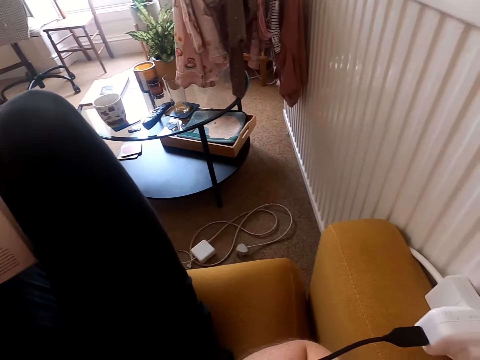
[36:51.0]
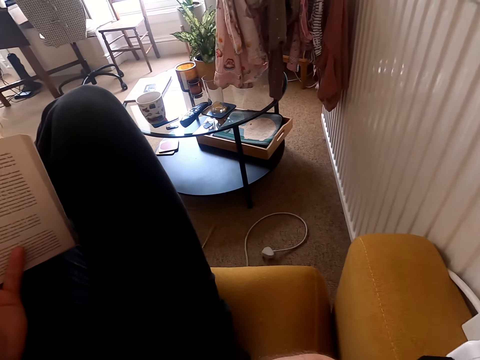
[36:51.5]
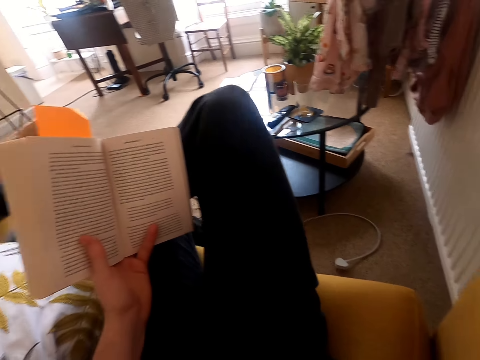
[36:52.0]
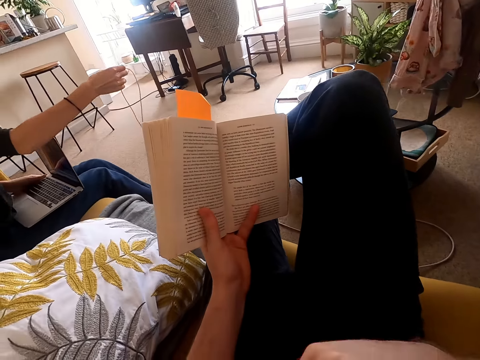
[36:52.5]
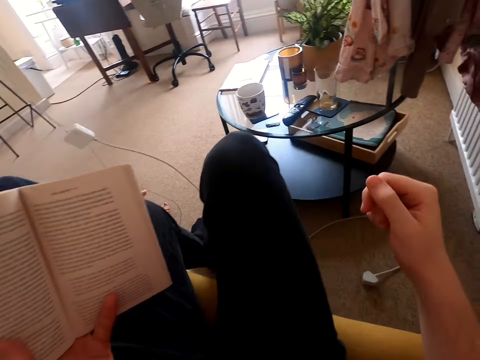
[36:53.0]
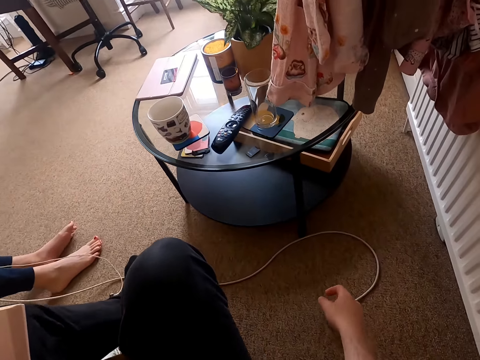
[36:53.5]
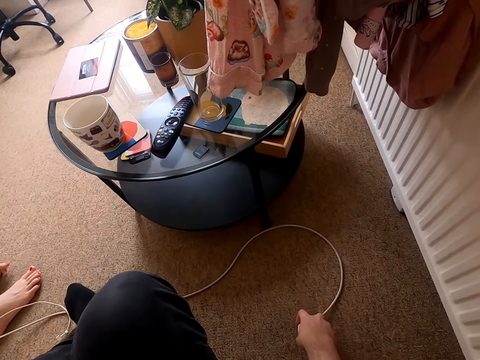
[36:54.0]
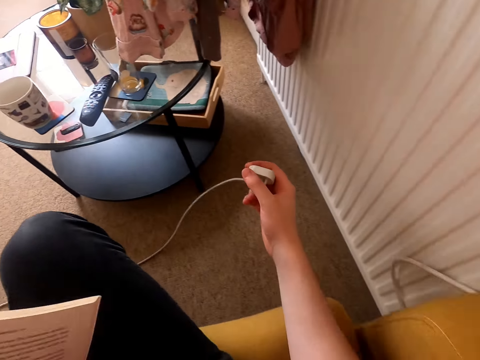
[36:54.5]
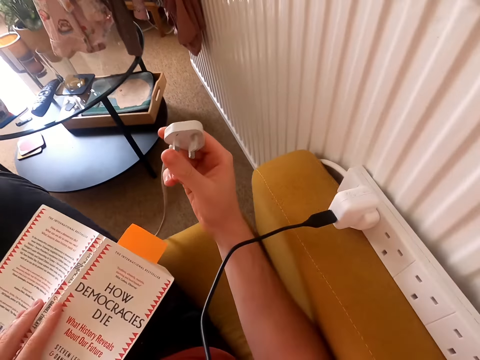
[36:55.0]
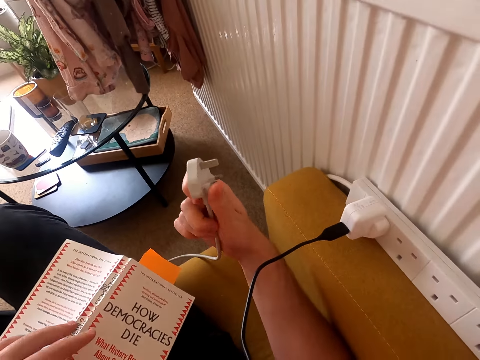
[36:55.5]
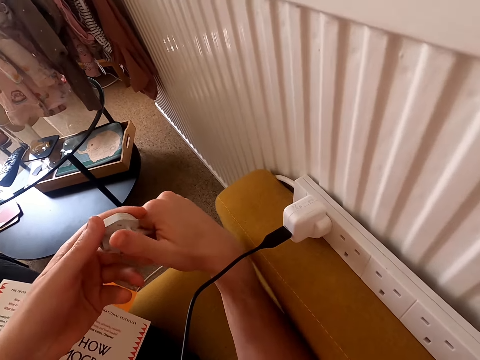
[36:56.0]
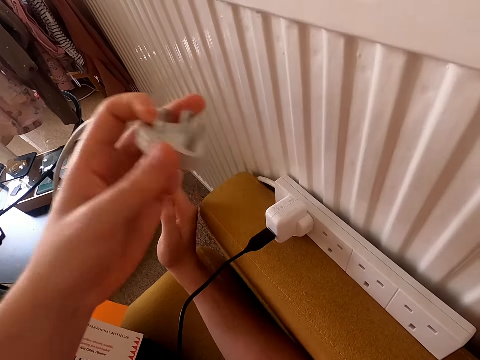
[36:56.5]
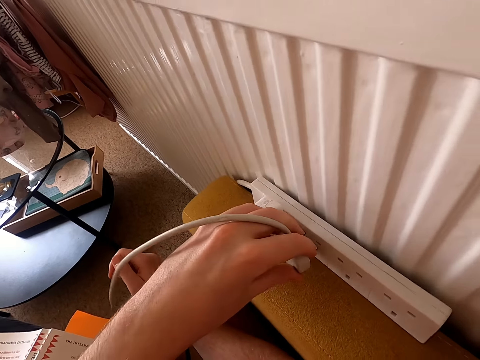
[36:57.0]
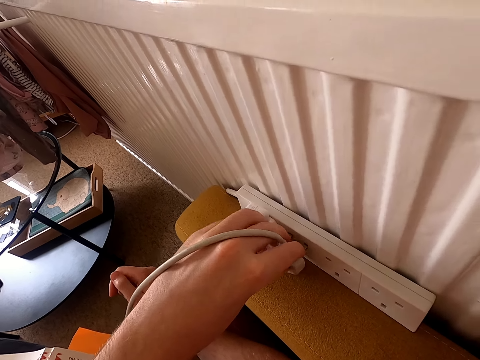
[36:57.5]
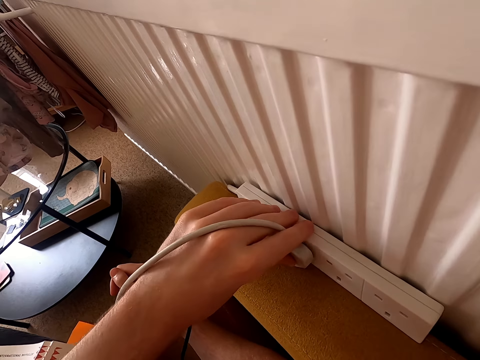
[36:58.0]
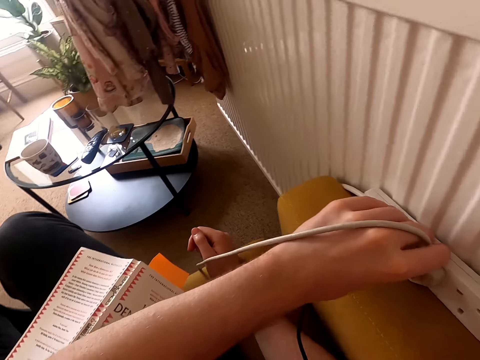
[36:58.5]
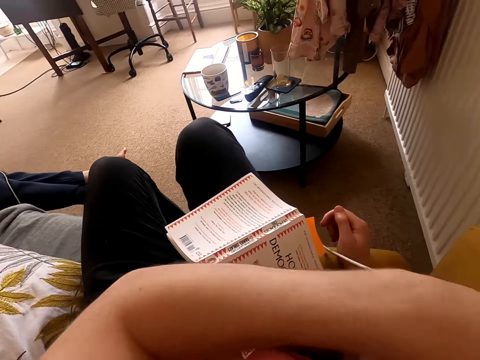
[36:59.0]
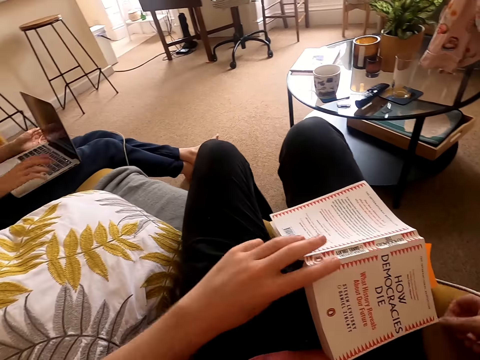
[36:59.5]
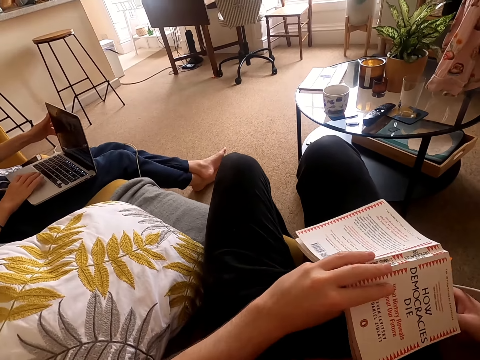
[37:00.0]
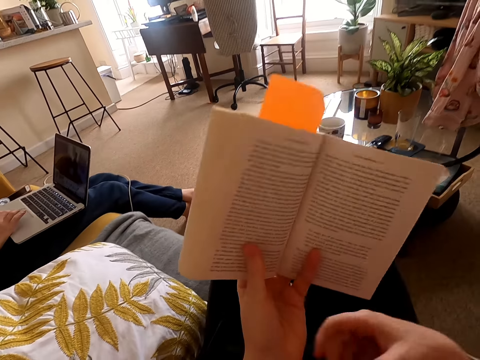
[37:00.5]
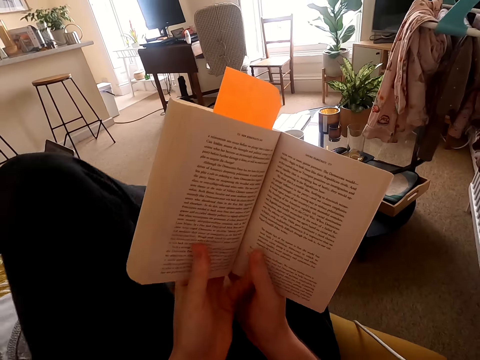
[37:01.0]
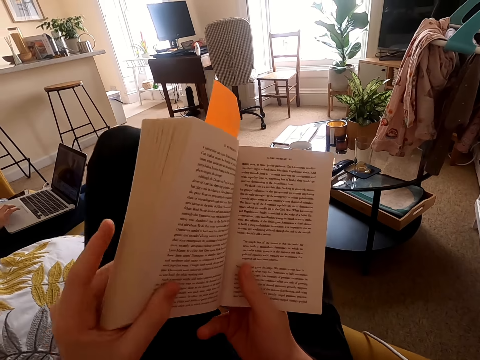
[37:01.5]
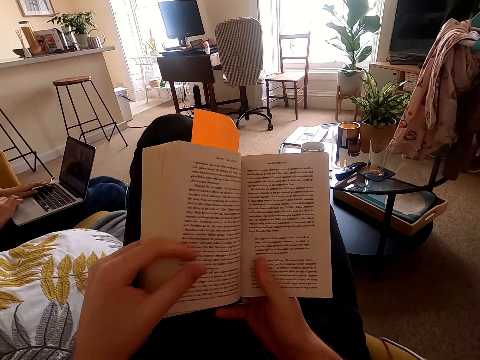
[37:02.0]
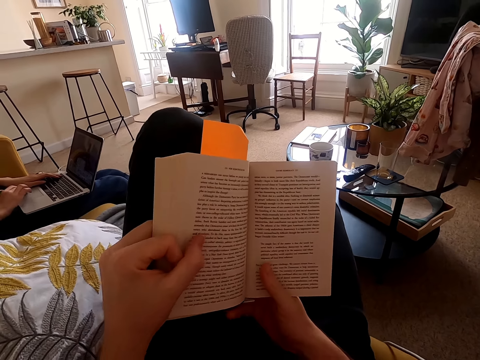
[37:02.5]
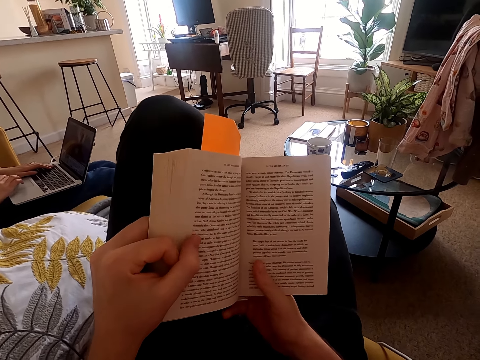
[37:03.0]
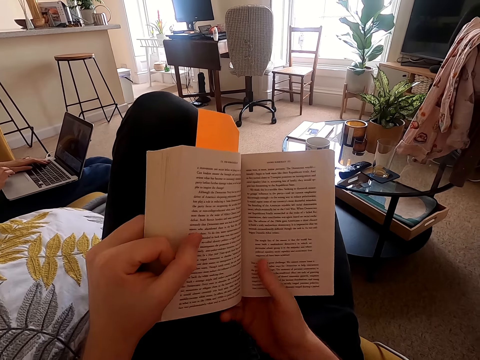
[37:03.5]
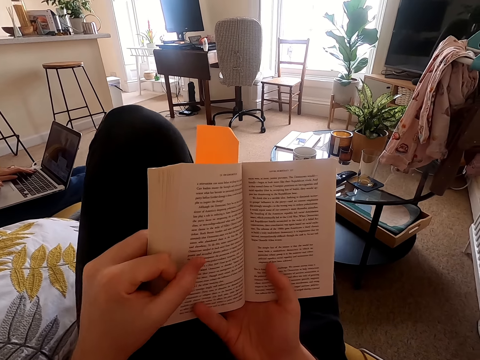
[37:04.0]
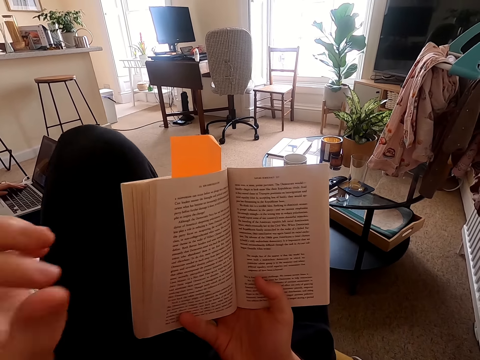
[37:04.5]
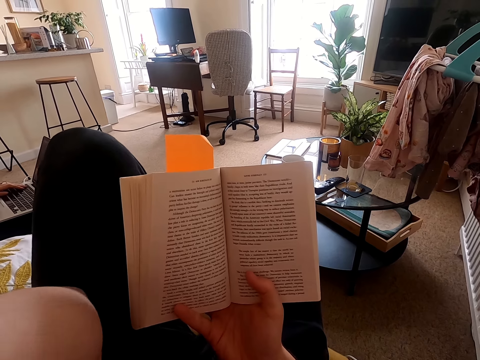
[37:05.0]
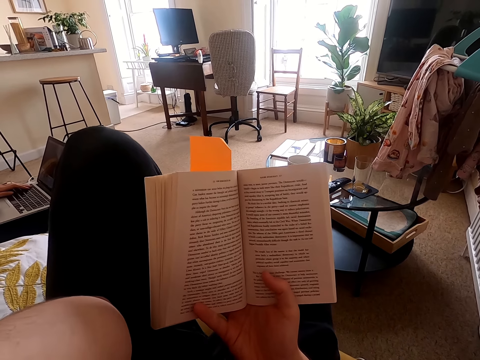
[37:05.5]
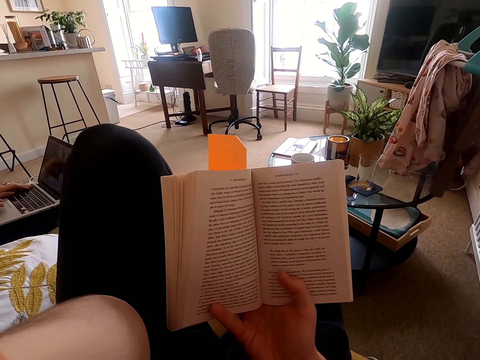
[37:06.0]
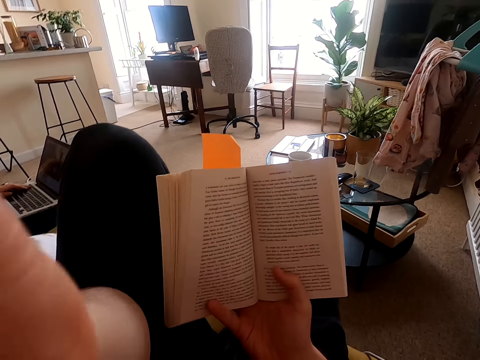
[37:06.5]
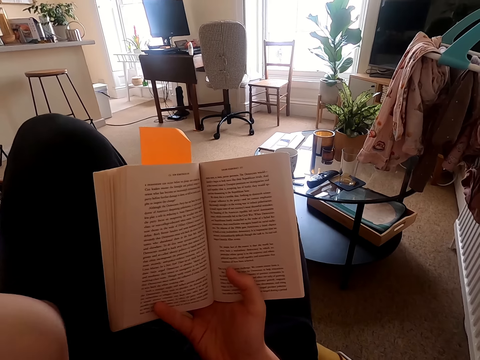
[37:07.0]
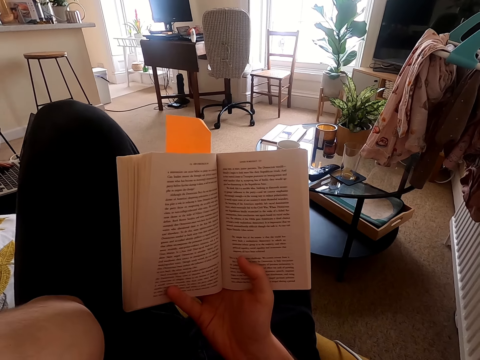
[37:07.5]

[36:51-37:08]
The camera wearer picks up the plug from the floor. They place the book on the thighs and plug the plug in the socket. They pick the book from the thighs. They read the book. They scratch the head. They raise the hand.

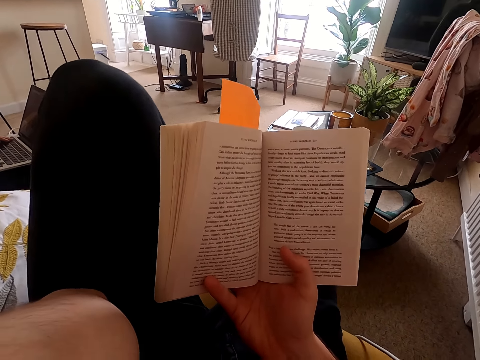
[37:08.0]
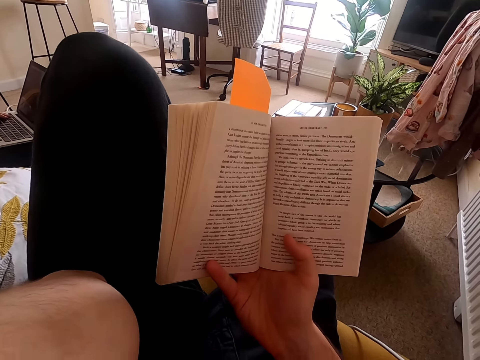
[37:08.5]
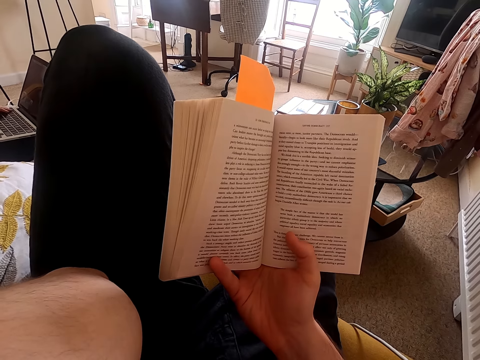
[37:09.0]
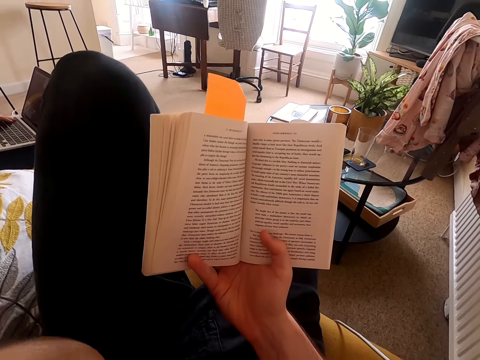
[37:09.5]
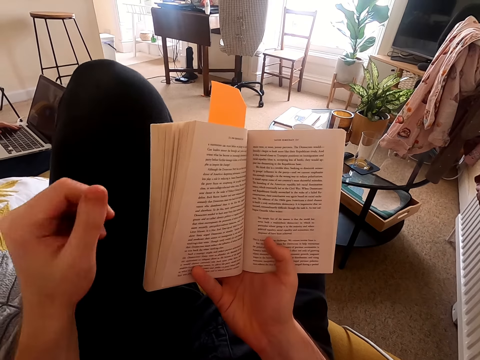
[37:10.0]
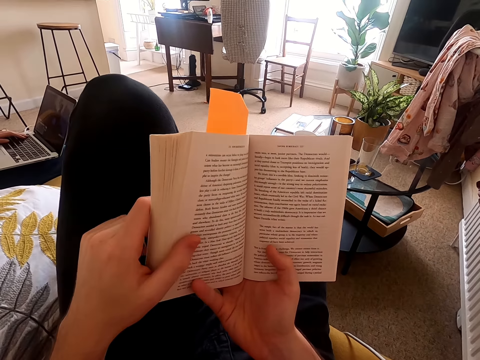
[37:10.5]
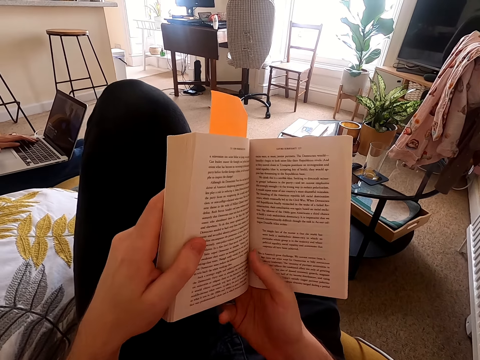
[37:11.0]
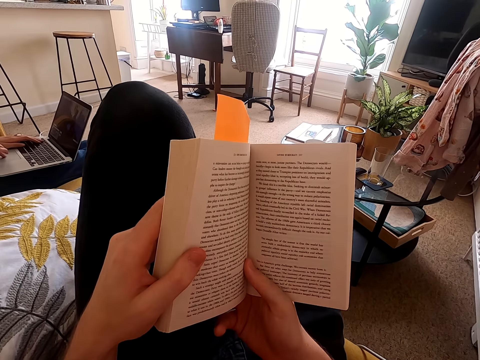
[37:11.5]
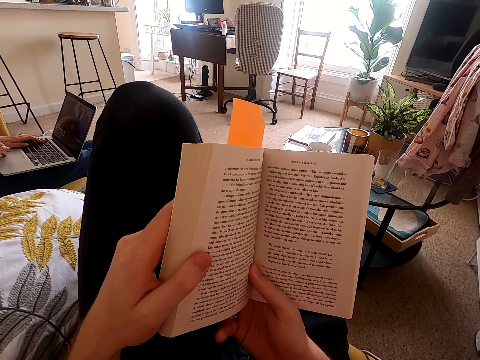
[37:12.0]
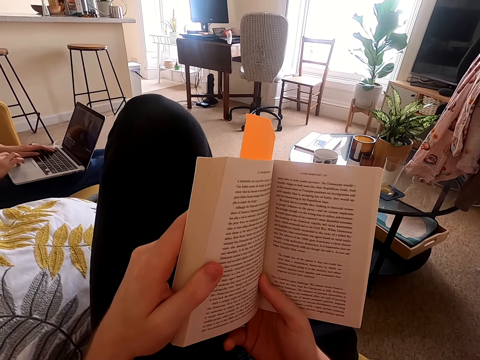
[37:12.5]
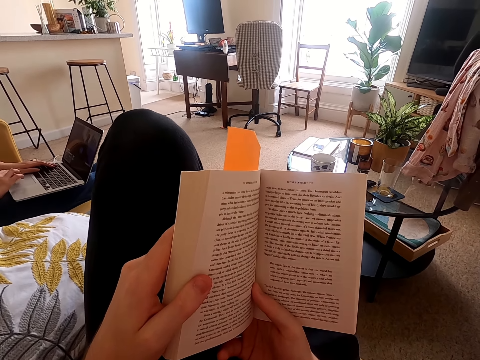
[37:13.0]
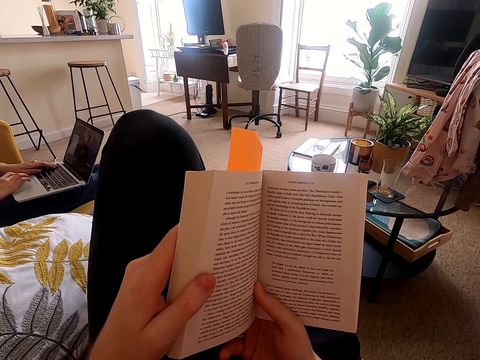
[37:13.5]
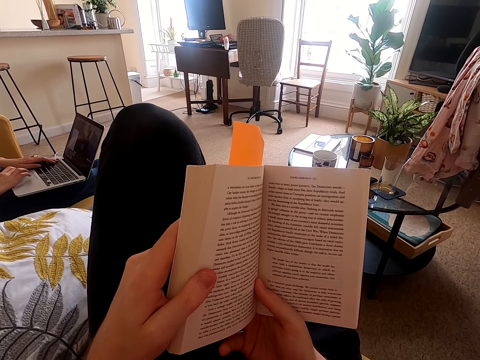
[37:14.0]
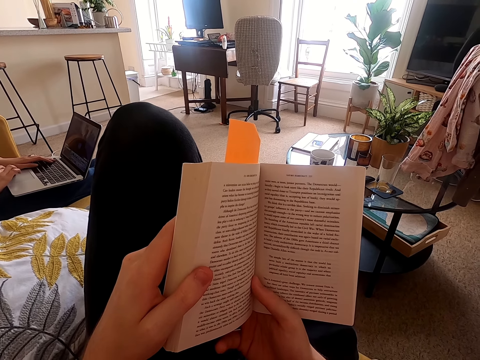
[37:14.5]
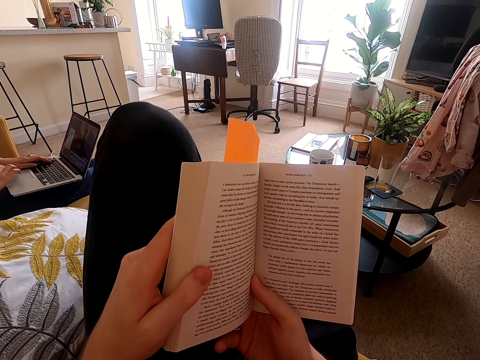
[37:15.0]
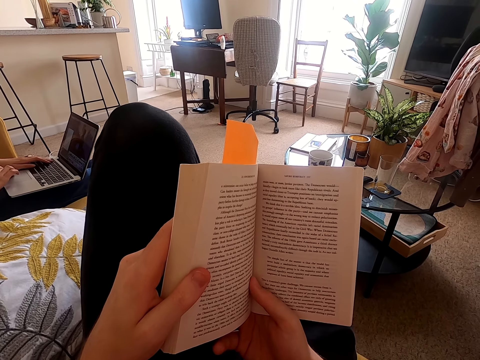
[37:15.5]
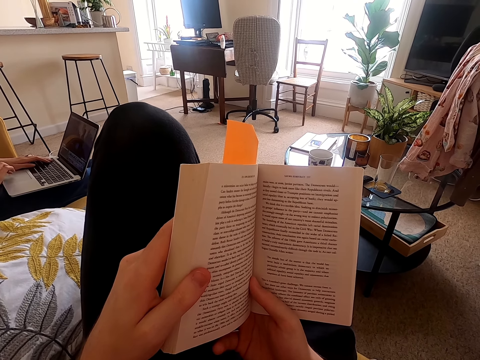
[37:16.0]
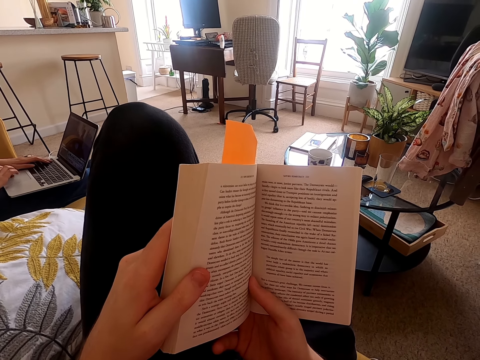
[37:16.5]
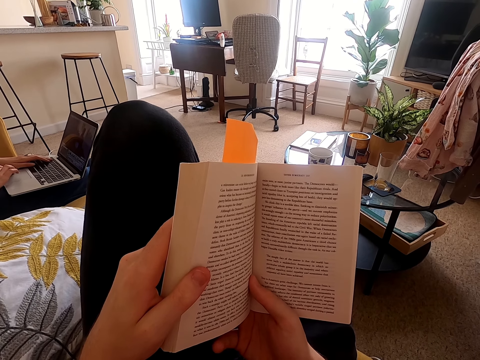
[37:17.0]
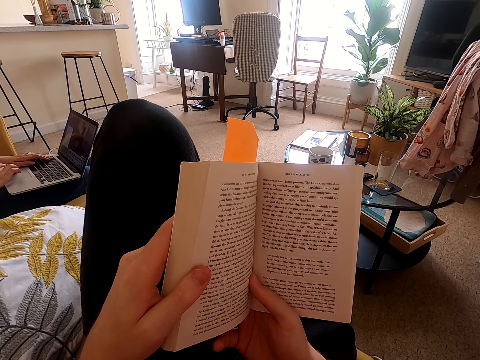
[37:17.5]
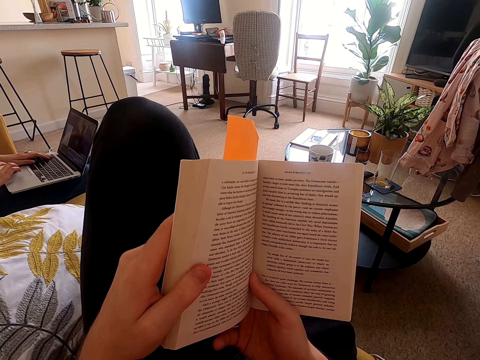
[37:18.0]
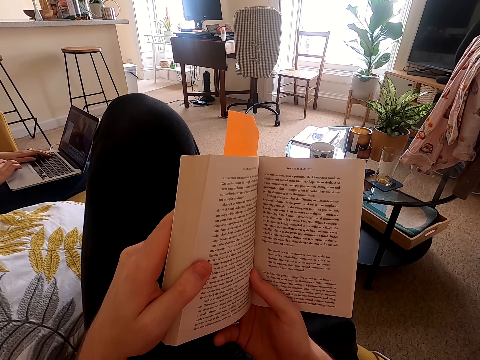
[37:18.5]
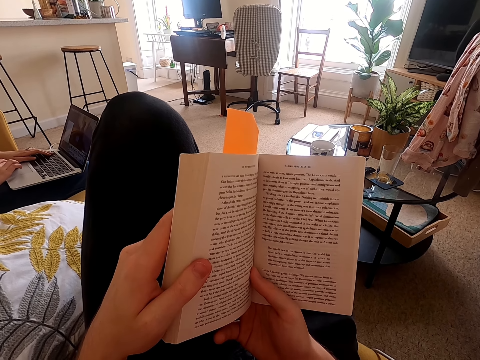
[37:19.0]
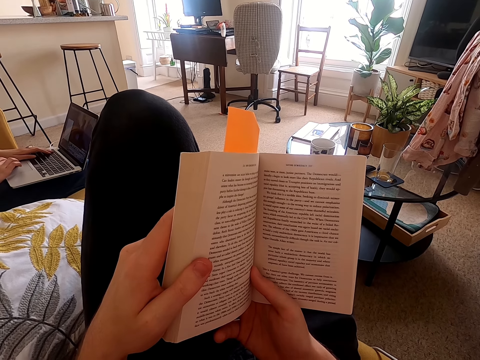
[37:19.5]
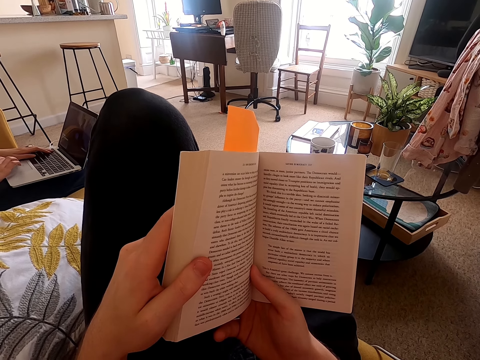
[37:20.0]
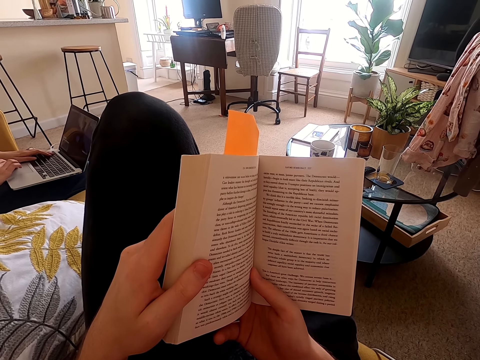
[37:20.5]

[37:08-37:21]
The camera wearer reads a book. They hold the book with both hands. They read the book.
